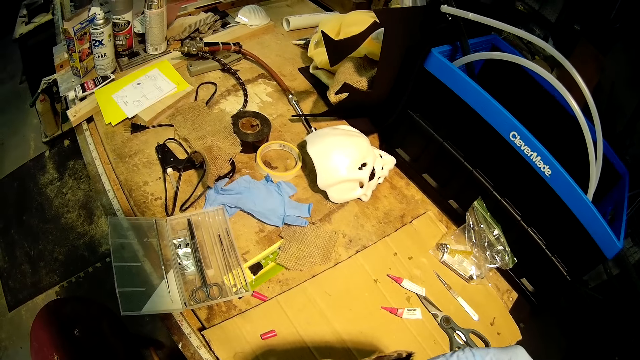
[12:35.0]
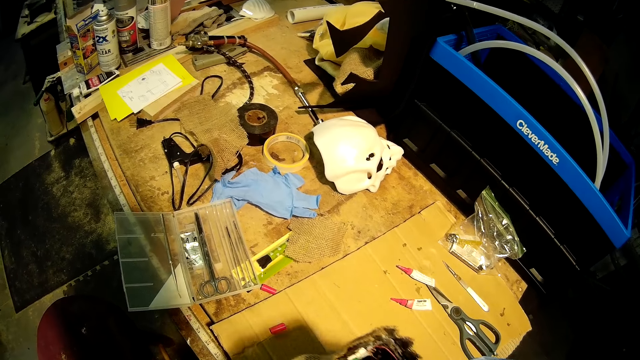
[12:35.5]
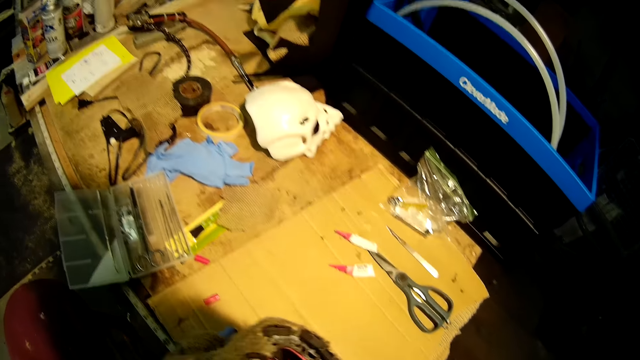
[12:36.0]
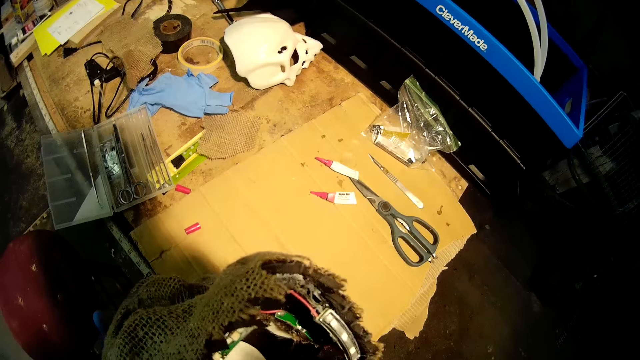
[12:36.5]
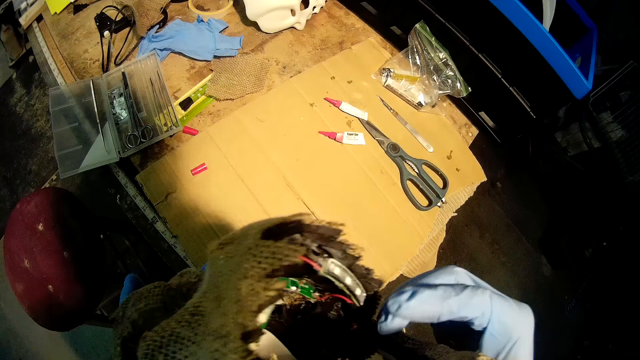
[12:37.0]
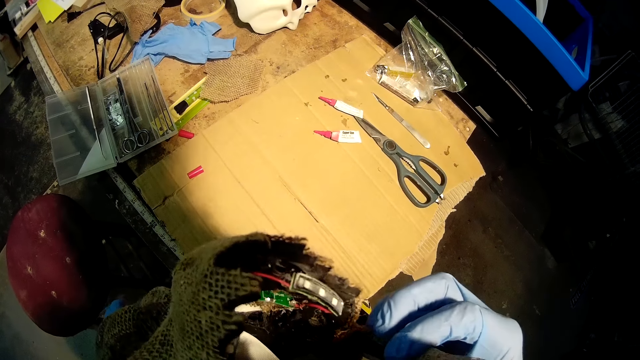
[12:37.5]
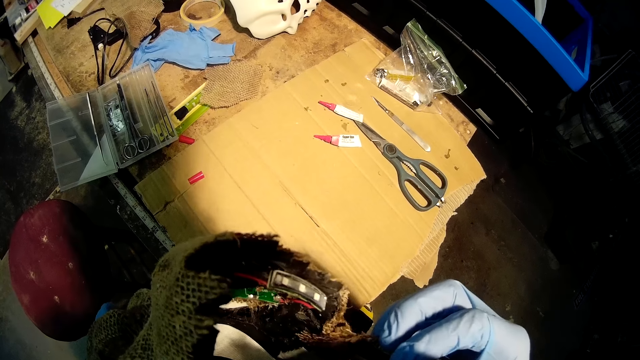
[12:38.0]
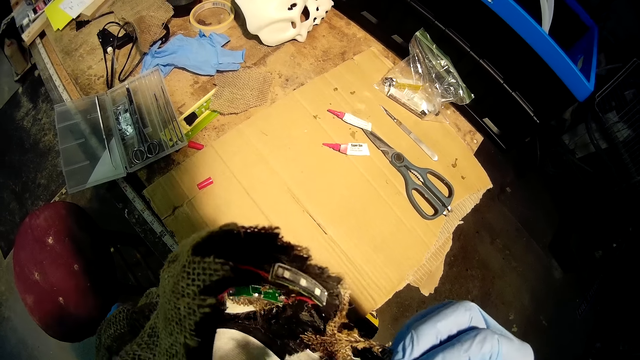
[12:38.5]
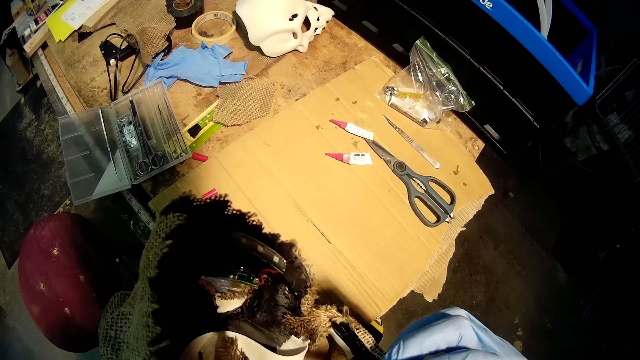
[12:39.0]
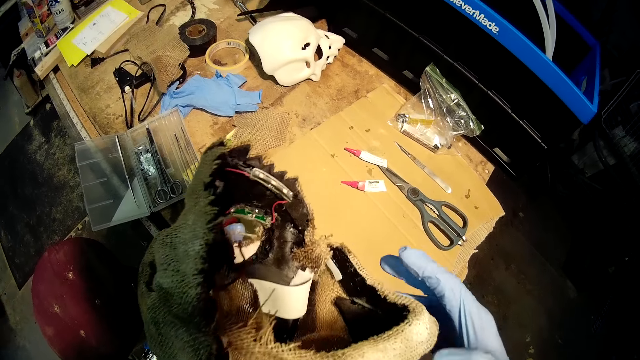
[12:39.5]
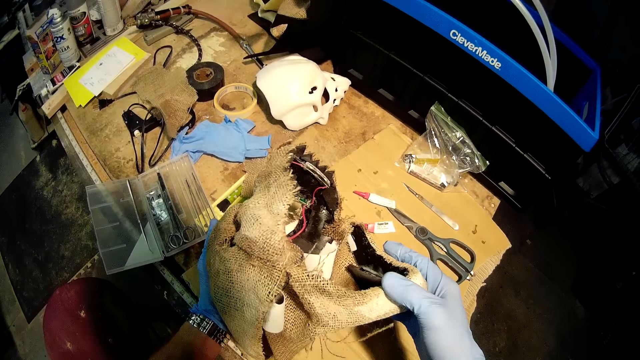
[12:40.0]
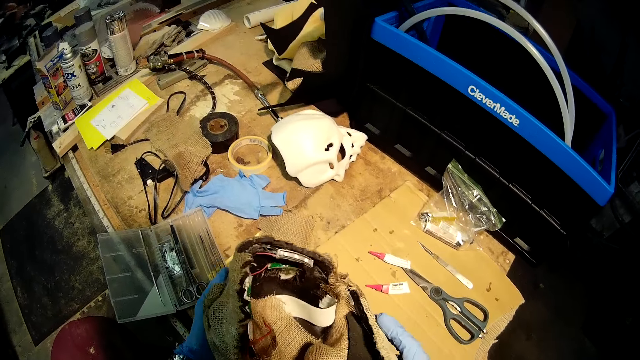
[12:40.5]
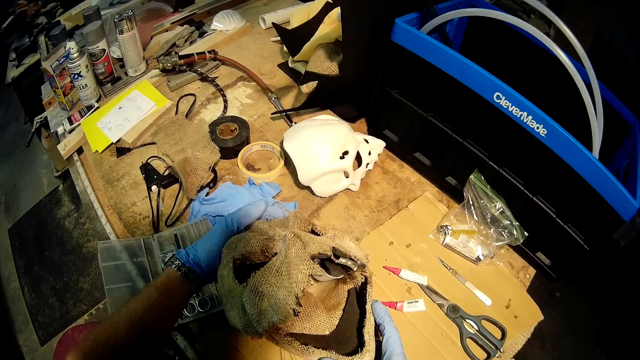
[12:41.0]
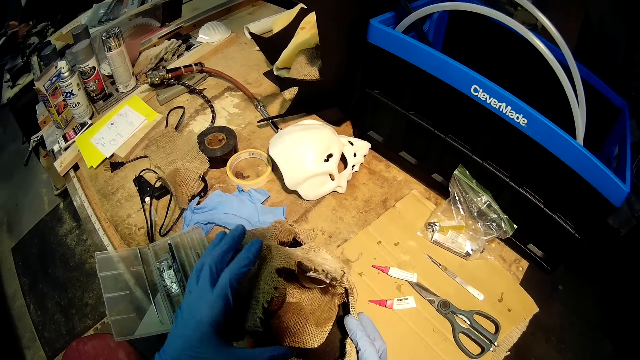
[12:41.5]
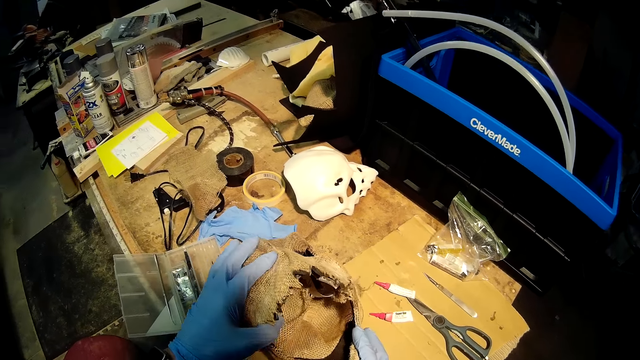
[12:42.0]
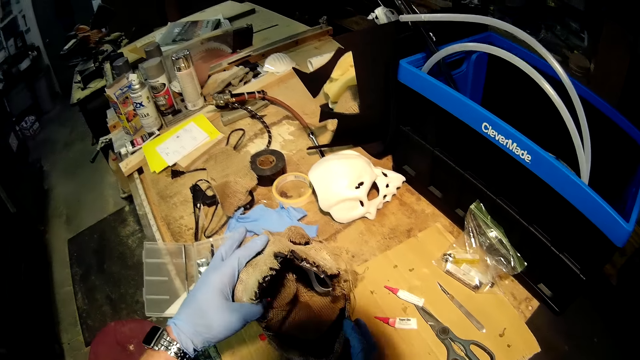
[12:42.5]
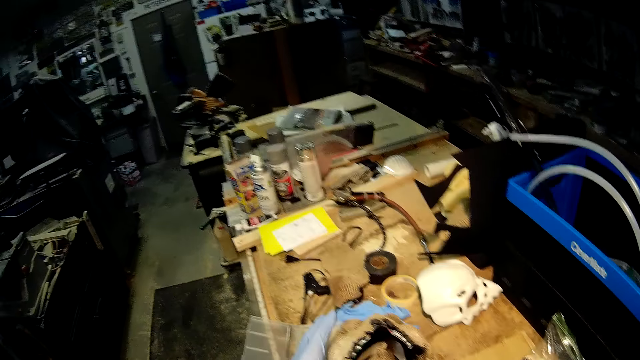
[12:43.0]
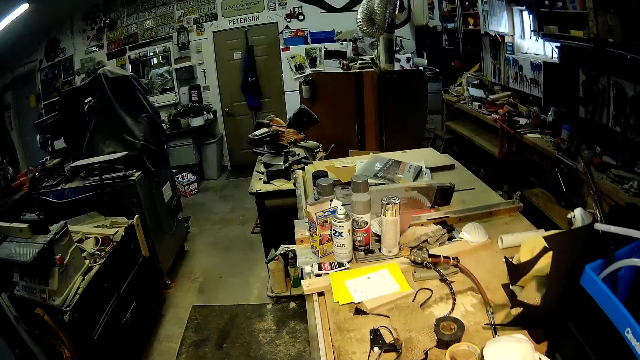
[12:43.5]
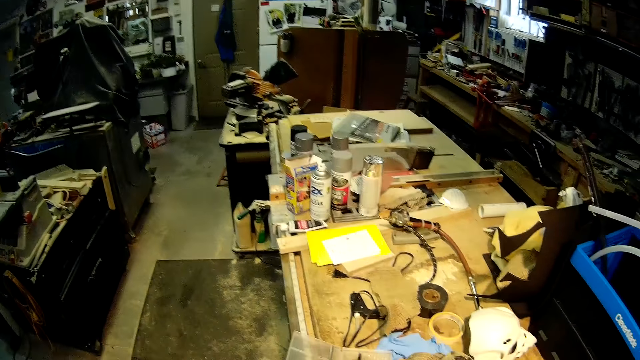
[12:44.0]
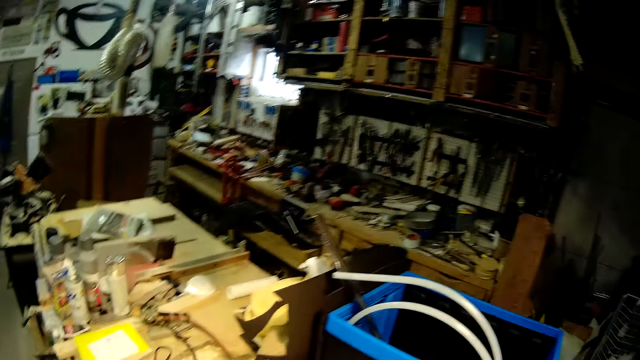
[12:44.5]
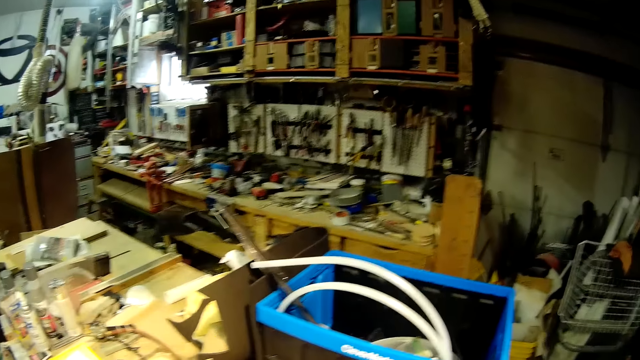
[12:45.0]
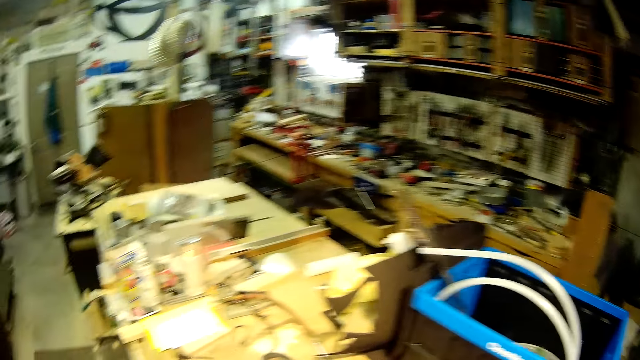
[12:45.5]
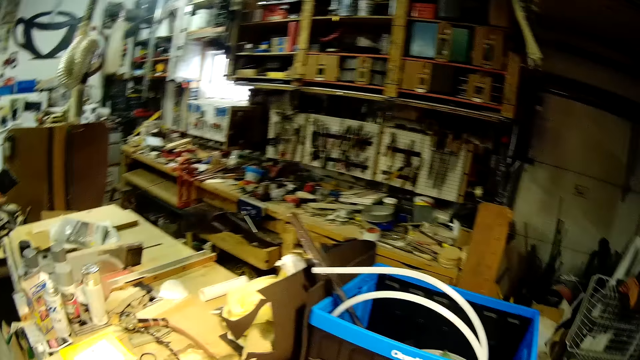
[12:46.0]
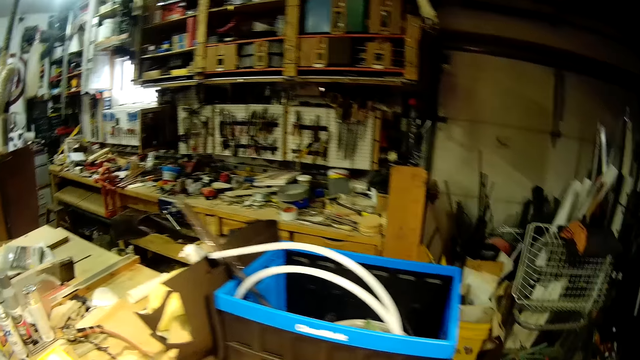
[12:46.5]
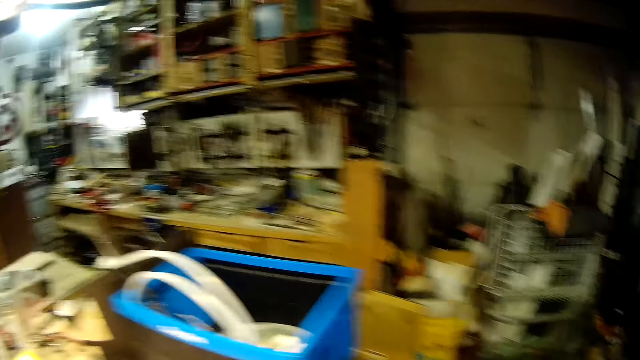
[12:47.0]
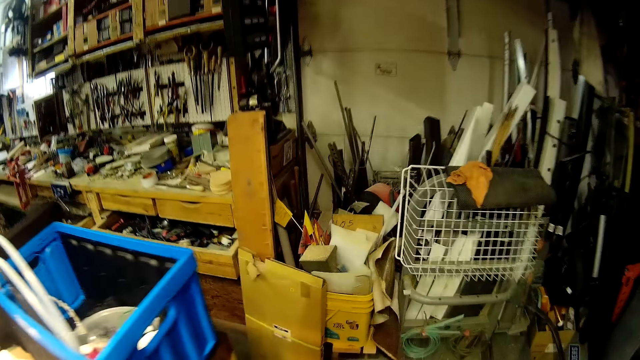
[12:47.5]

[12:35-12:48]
The camera wearer adjusts the helmet or skull with his right hand. He compresses the cloth on the skull. He places the helmet on the work bench with both of his hands. He turns the skull on the working bench. He walks to the tool rack bench.

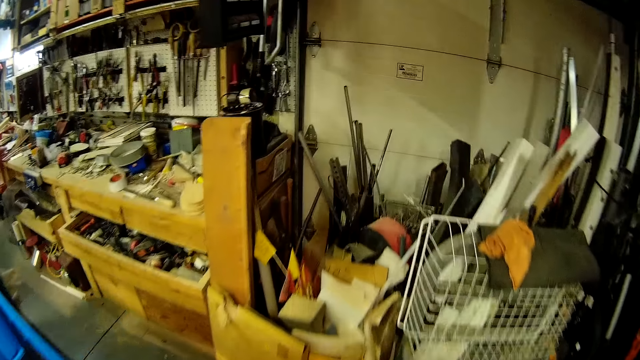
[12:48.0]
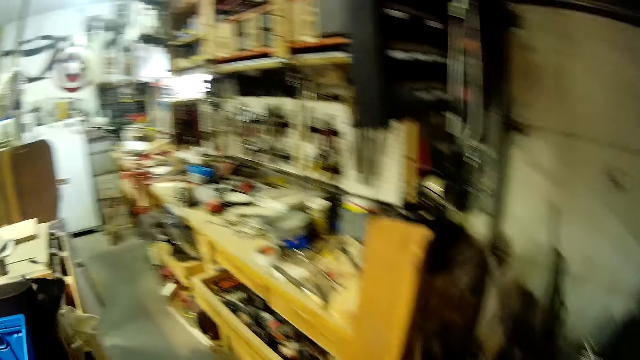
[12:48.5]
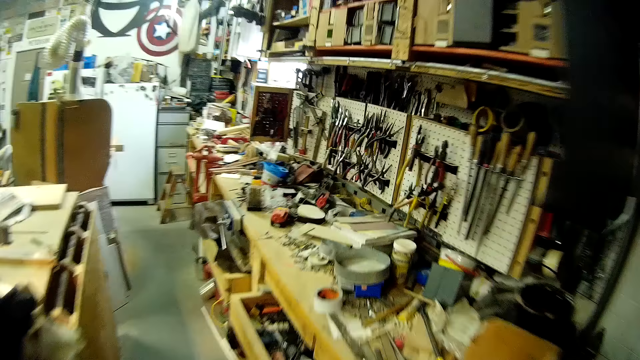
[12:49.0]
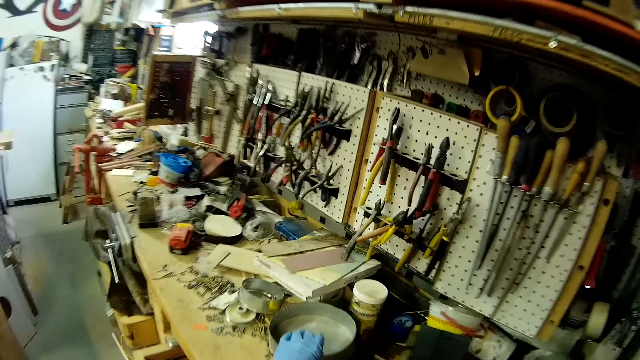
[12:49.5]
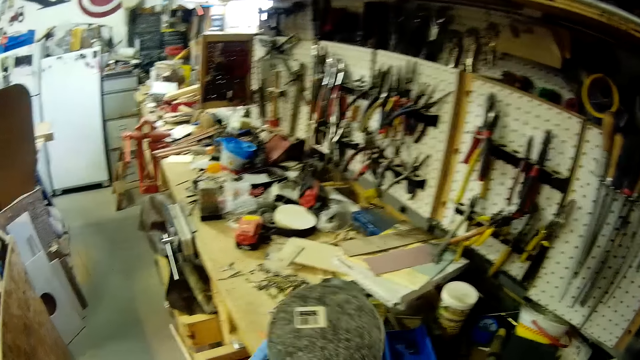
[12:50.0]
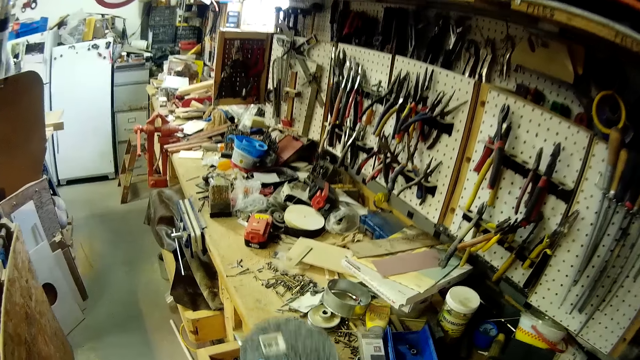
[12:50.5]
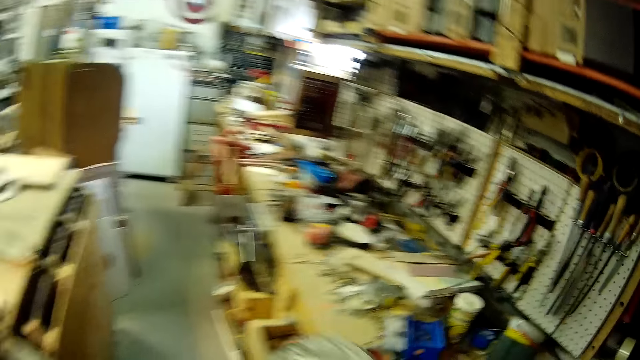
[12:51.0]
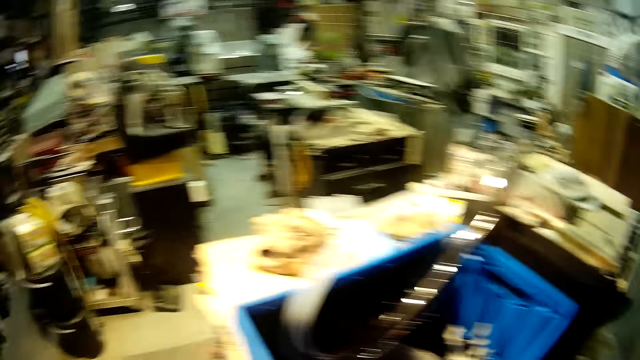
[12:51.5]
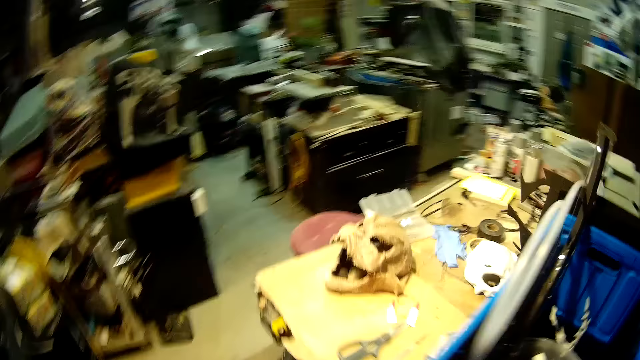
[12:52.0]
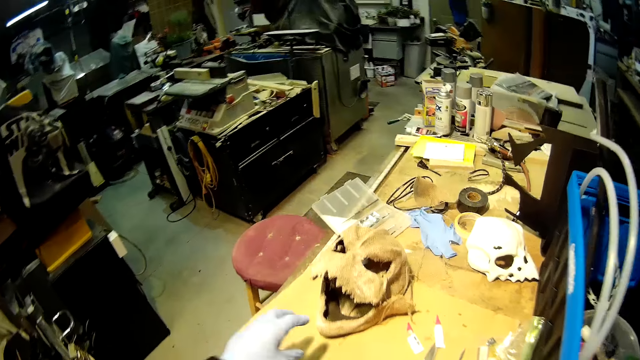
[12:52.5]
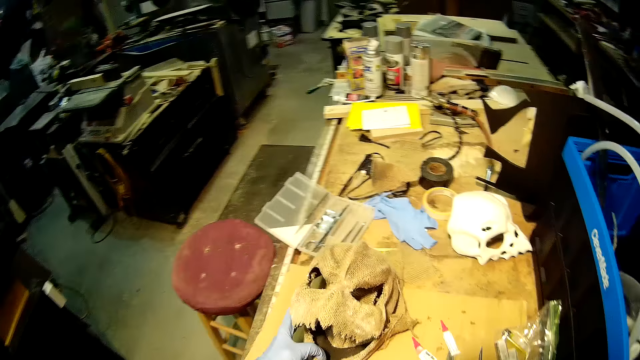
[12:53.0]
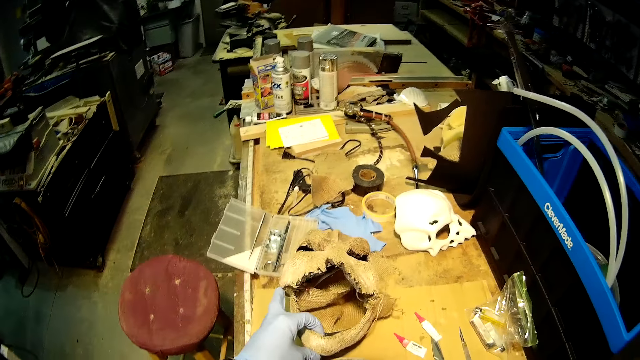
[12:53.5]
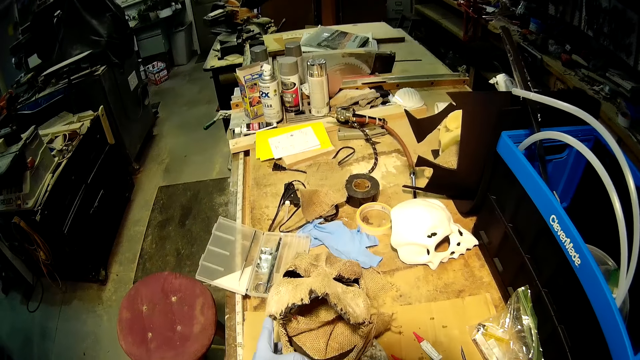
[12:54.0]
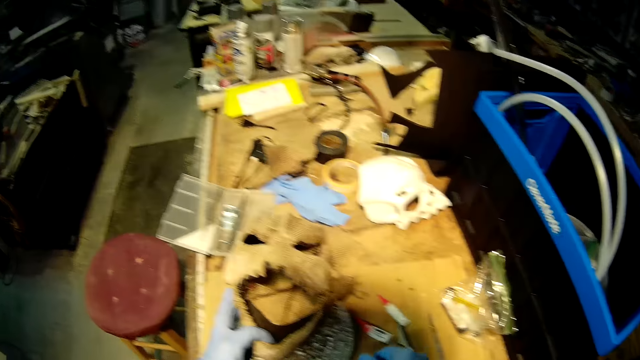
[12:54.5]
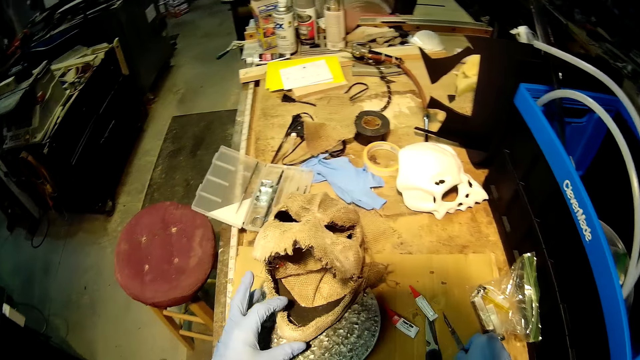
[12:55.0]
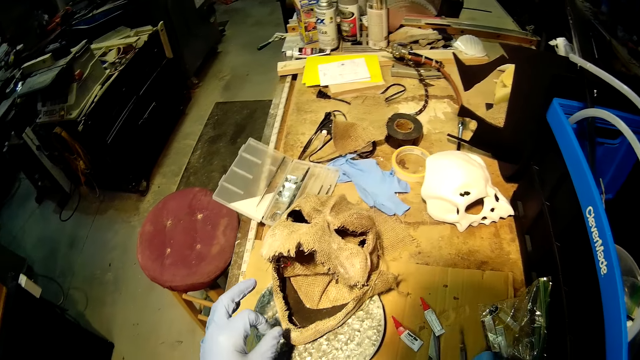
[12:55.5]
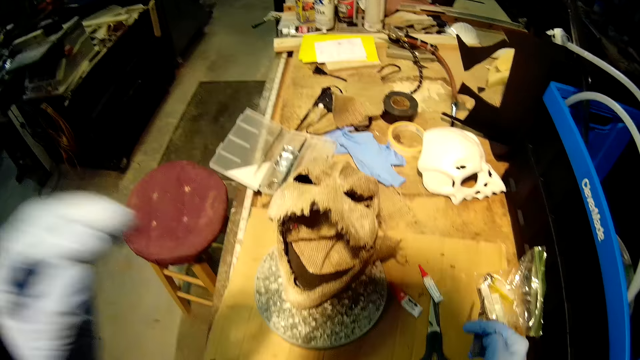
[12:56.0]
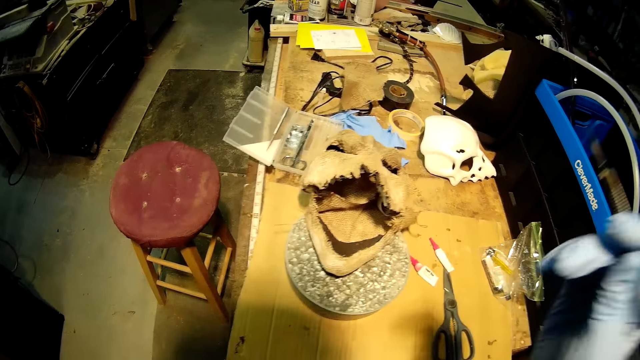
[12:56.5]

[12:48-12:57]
The camera wearer picks up a metal pan or round tray from another work bench with his right hand. He shakes the tray on the bench. He knocks the metal pan on the second work bench with his right hand. He carries the tray to the working bench with the model skull. He lifts the skull. He adjusts the helmet on the first work bench with his left hand. He positions the tray under the skull. He picks up a scalpel from the first work bench with his right hand. He adjusts a head gear on his head with both of his hands. He lifts his hands to the camera.
